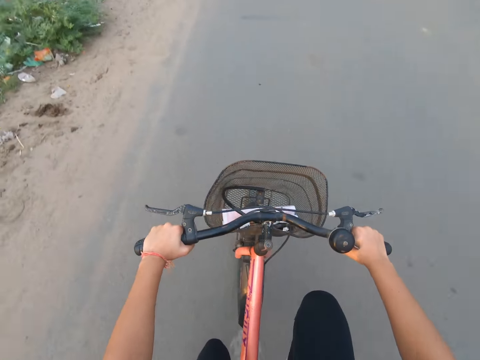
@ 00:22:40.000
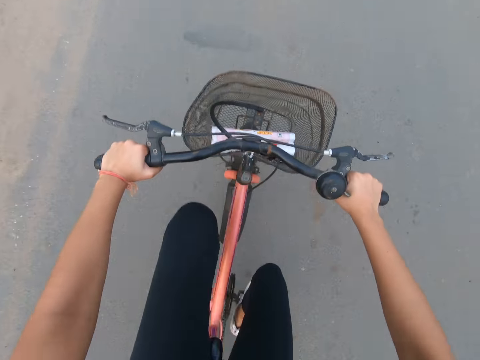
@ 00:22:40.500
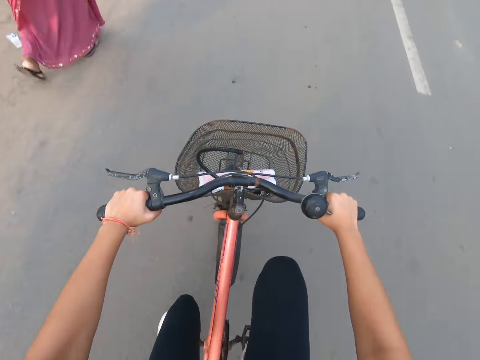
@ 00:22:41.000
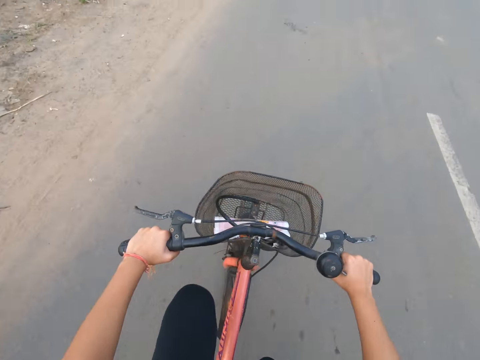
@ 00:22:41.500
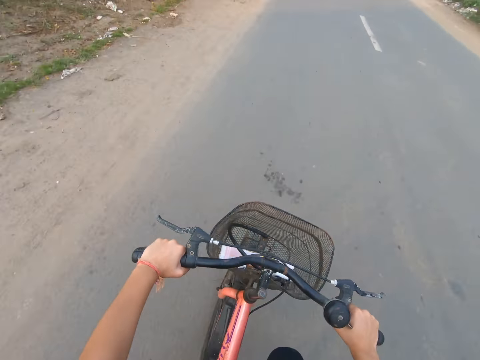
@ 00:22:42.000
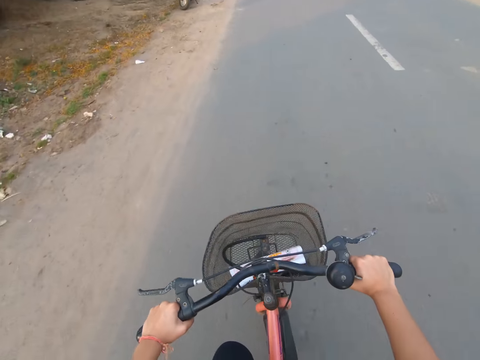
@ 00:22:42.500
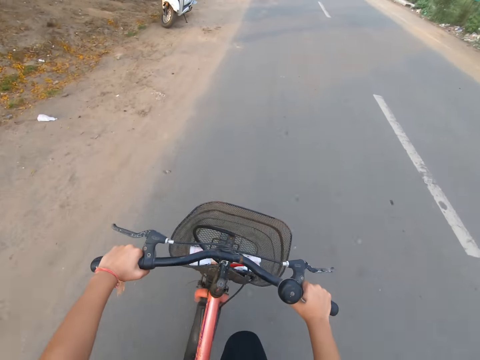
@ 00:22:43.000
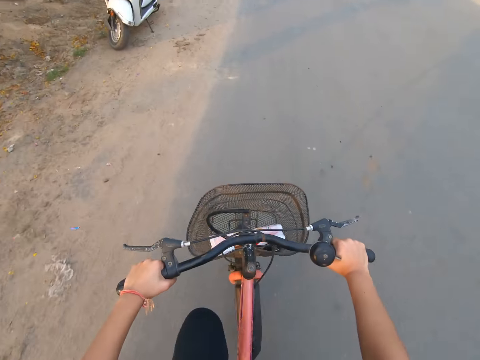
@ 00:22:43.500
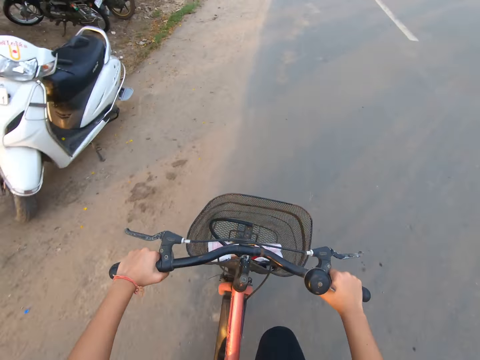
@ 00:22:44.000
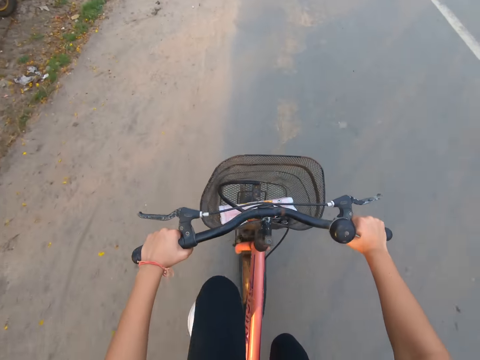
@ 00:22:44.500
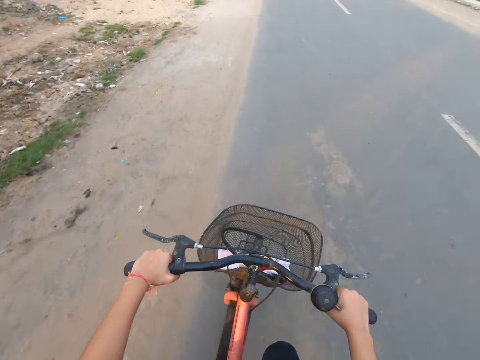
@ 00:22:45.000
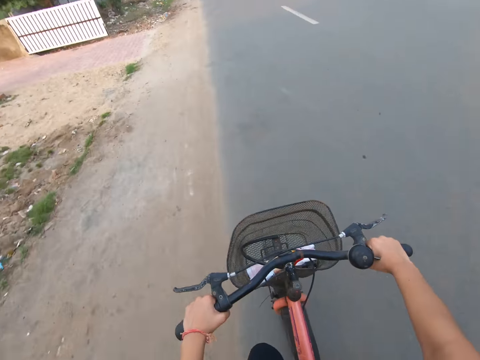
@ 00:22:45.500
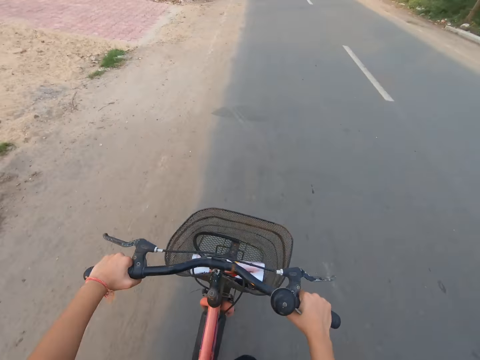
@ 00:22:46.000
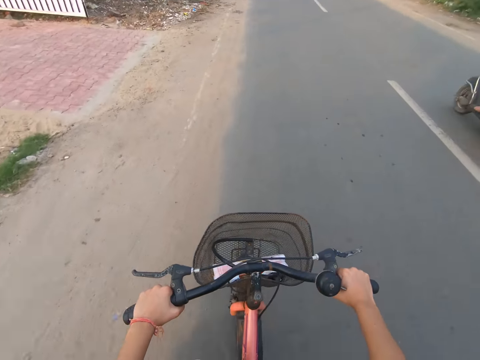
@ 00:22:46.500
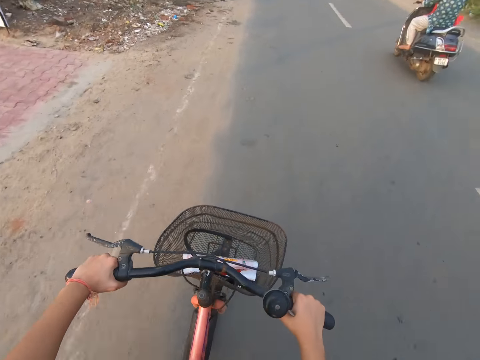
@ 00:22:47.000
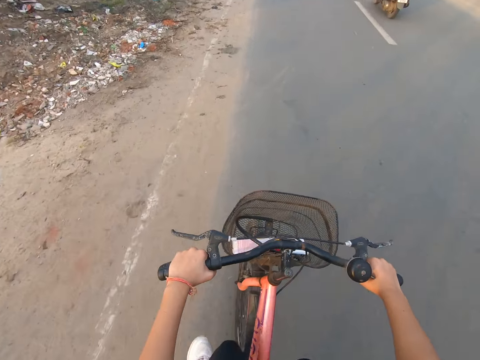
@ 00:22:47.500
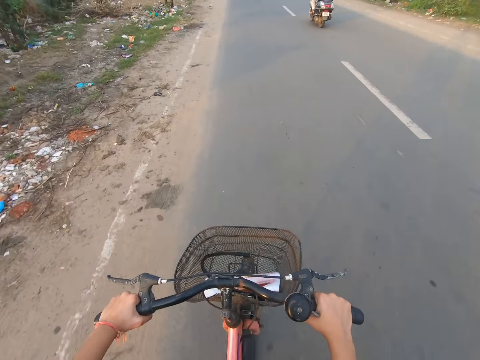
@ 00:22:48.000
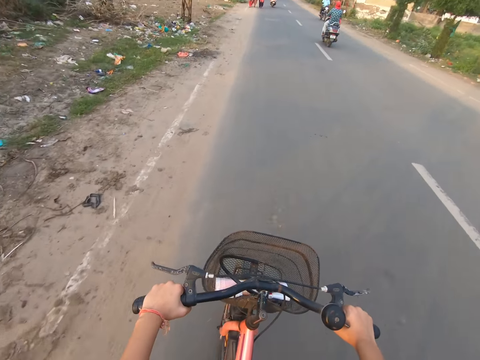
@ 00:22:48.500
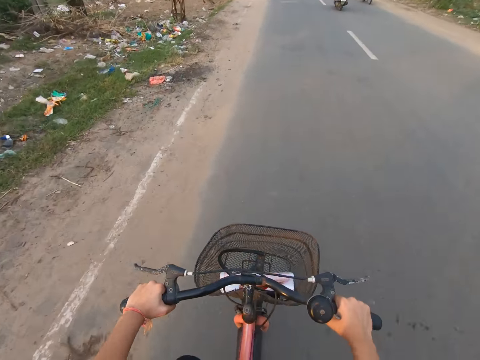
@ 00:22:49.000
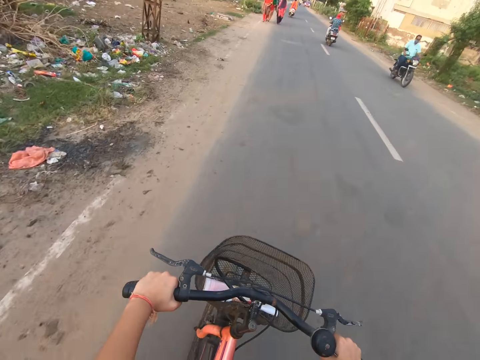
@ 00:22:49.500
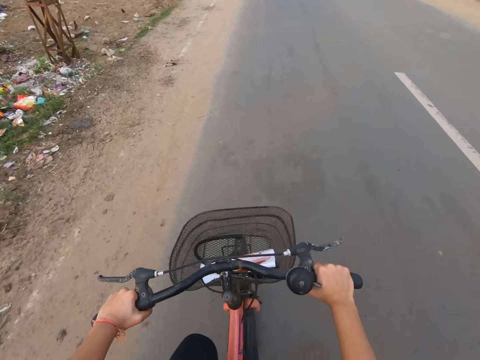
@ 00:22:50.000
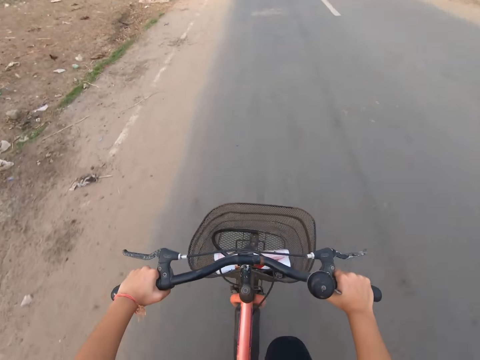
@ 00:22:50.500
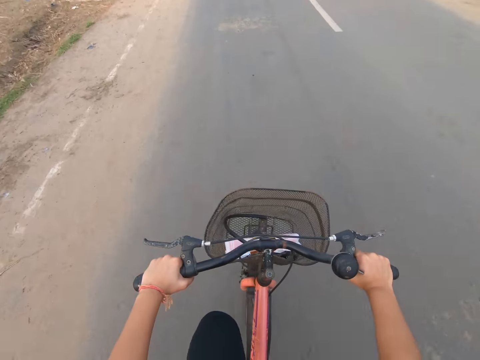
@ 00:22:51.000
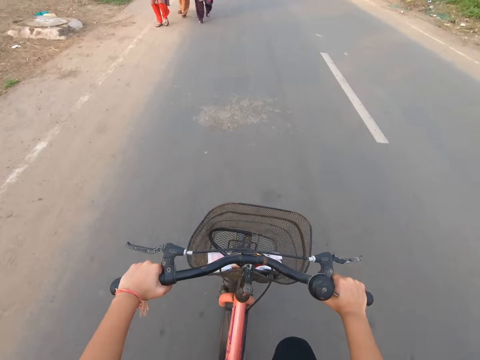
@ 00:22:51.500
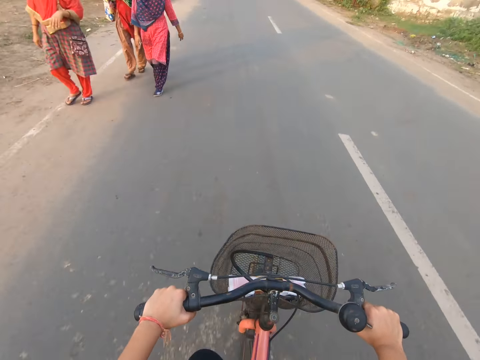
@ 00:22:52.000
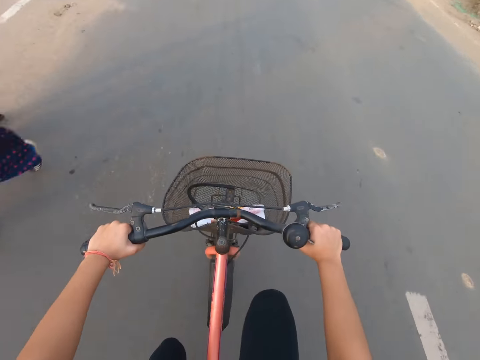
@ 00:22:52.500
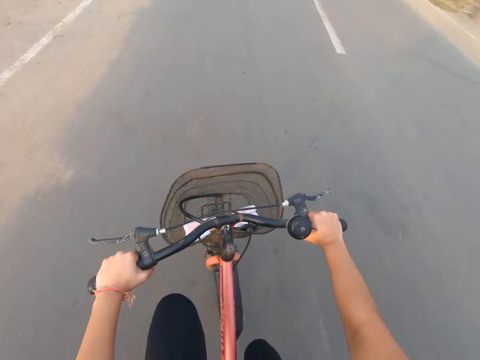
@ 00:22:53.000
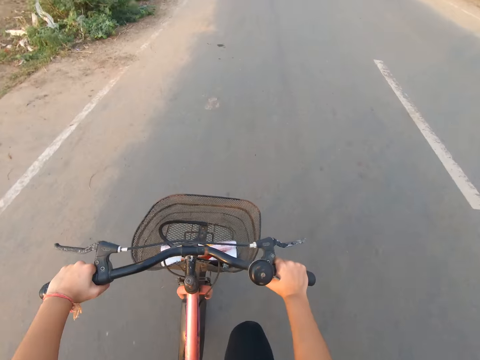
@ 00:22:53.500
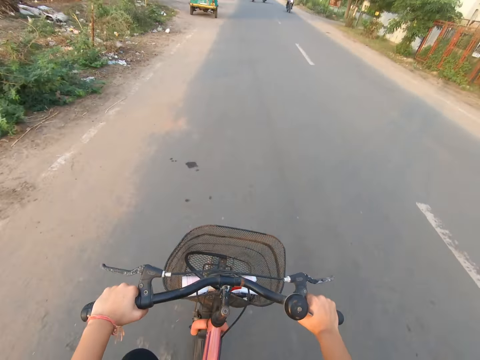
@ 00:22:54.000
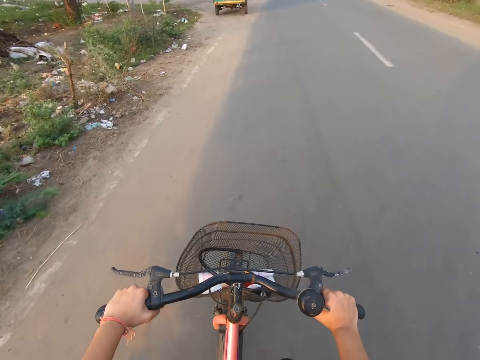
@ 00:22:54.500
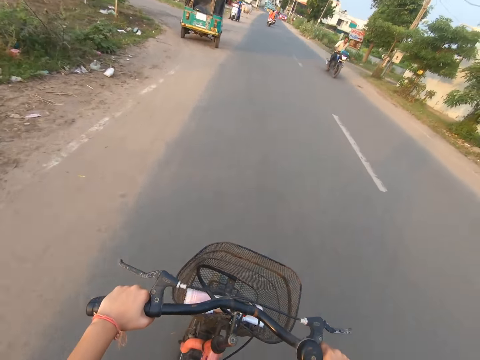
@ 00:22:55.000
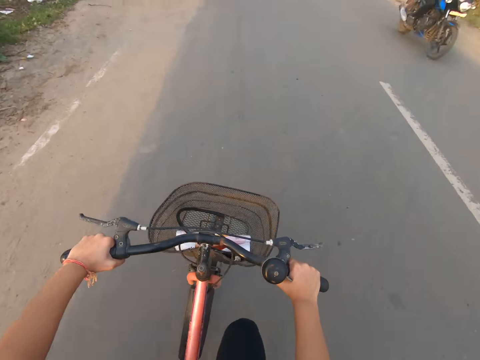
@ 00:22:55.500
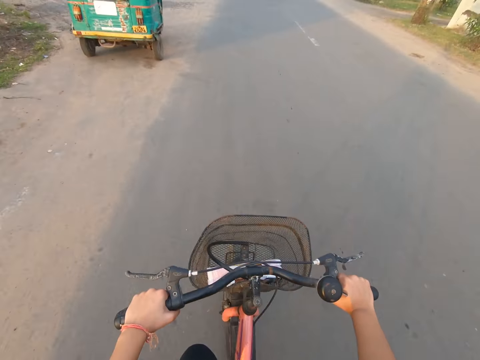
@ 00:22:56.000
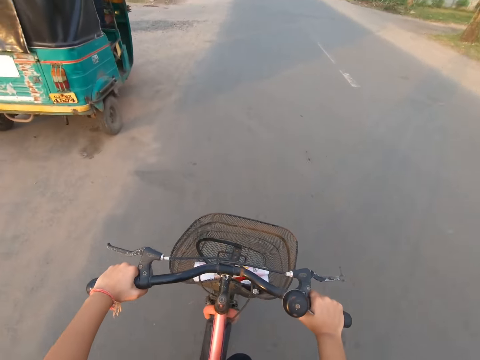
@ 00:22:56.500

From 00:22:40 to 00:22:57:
The camera wearer rides the bicycle past a woman. A man on a motorcycle rides past the camera wearer. Another woman walks past the camera wearer. Another woman walks past the camera wearer. Another woman walks past the camera wearer. A motorcycle rides past the camera wearer.

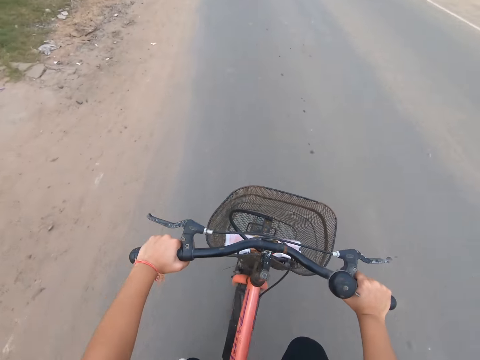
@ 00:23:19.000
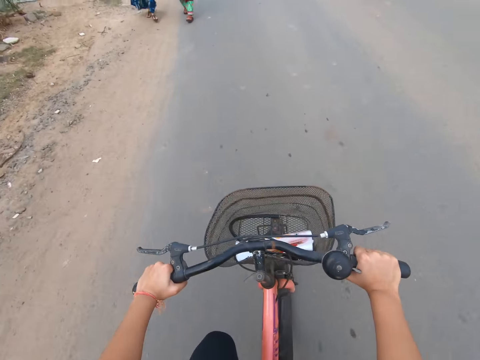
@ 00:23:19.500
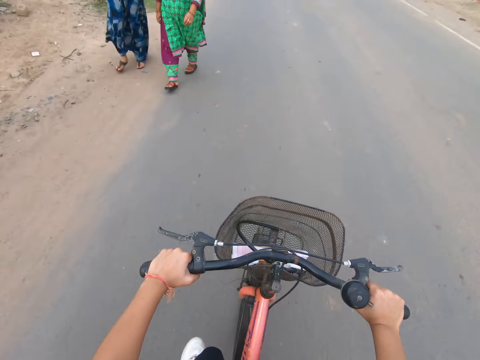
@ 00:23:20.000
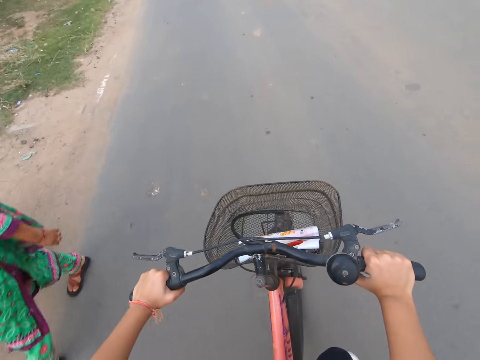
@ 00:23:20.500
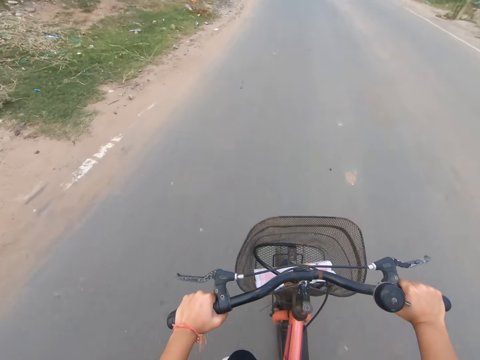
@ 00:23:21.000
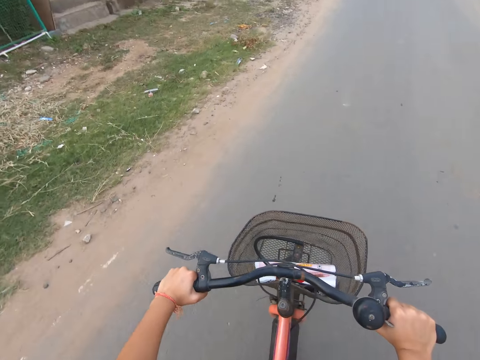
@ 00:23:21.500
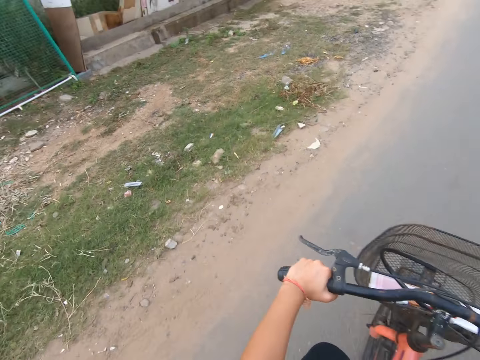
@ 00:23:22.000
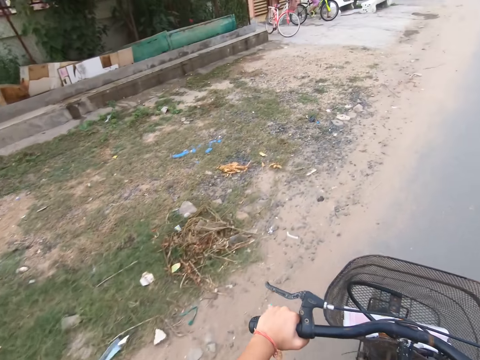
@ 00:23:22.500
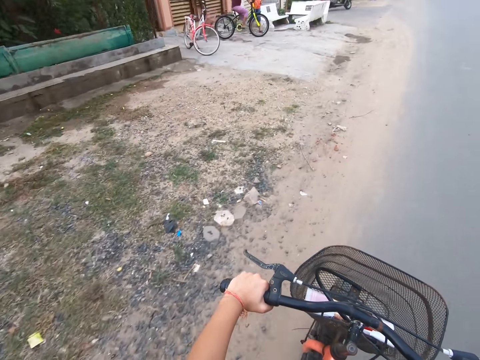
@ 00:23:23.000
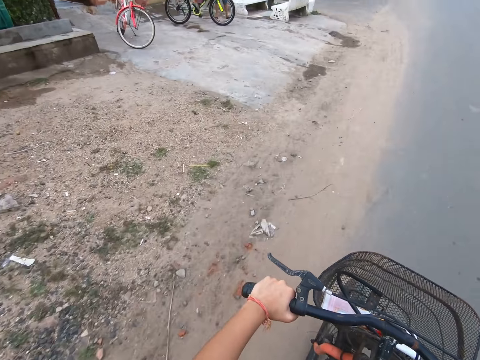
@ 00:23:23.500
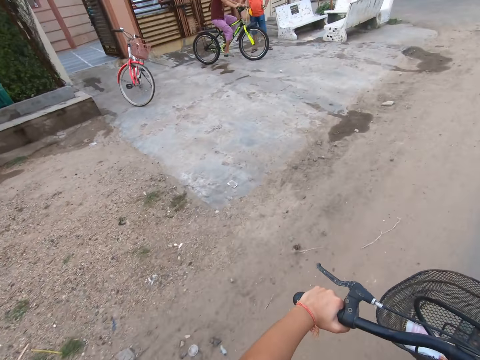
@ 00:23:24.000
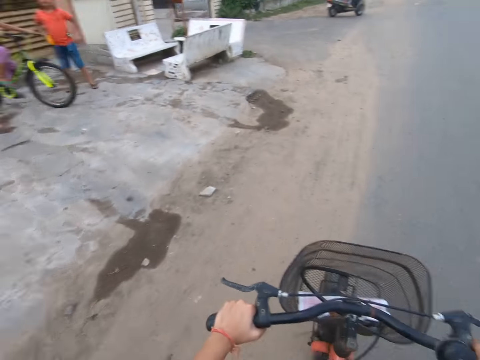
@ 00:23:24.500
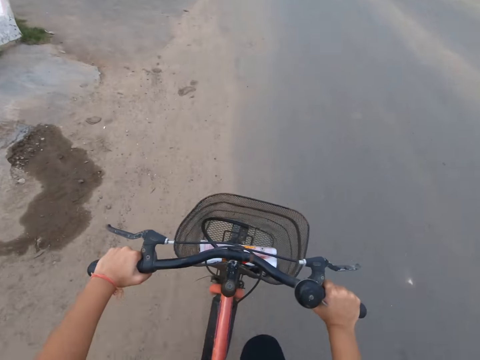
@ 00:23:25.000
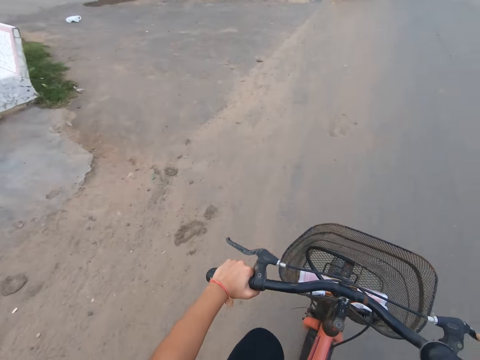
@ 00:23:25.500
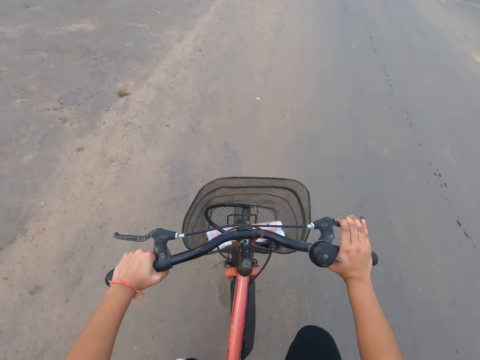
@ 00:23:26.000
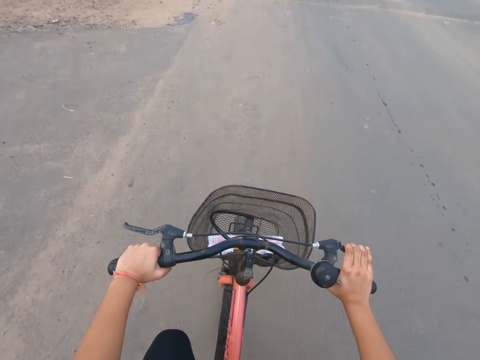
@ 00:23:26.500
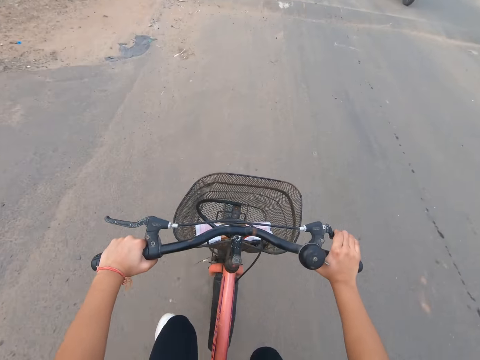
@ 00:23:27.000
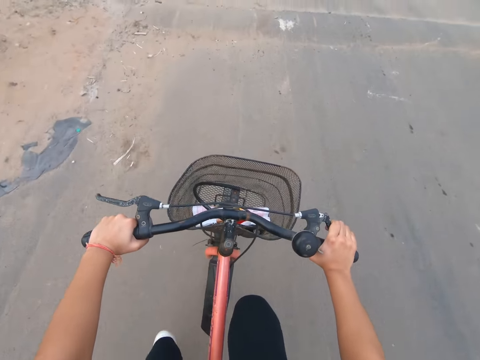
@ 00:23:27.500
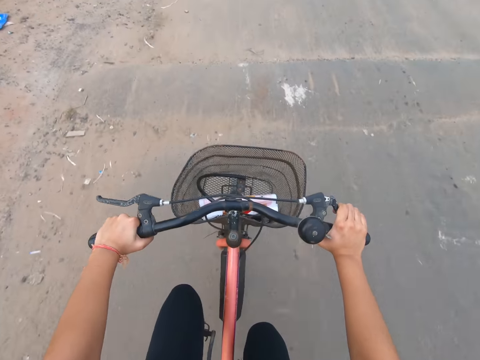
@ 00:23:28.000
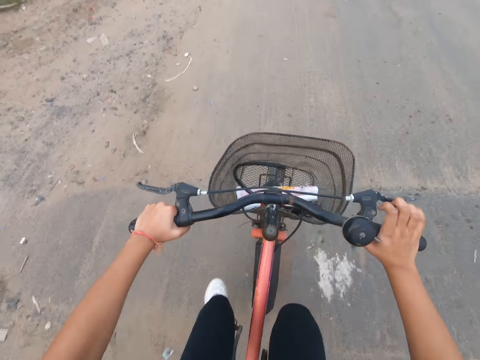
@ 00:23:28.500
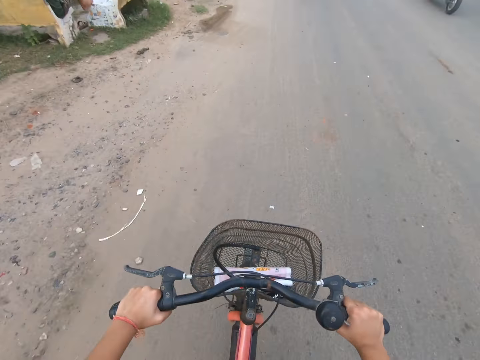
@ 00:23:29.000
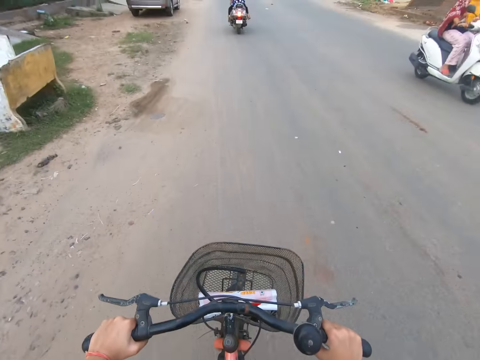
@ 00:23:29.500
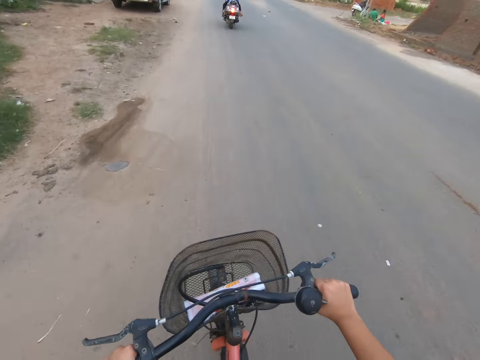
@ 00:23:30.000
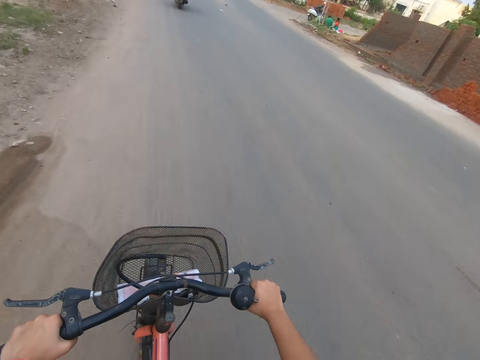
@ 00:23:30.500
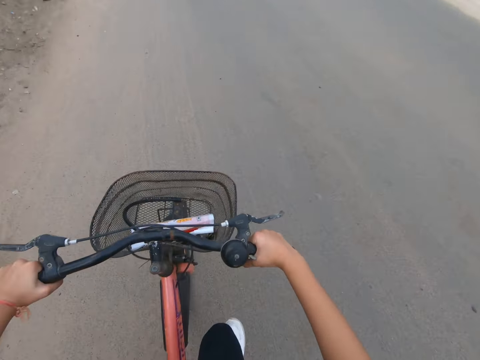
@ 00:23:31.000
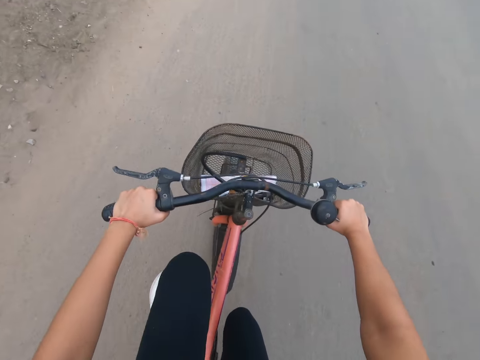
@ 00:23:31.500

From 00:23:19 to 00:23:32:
A woman walks past the camera wearer. Another woman walks past the camera wearer. The camera wearer holds the brake with the right hand. They let go of the brake.
